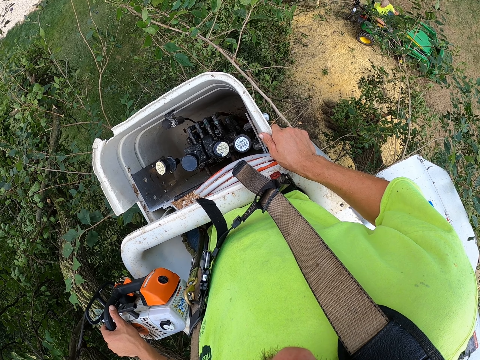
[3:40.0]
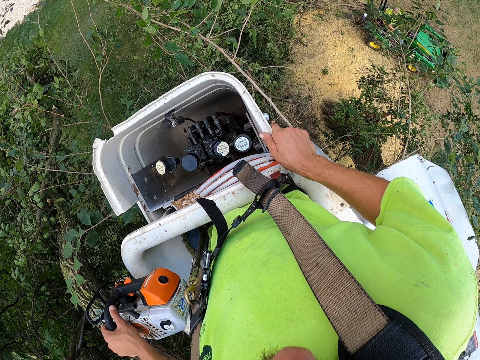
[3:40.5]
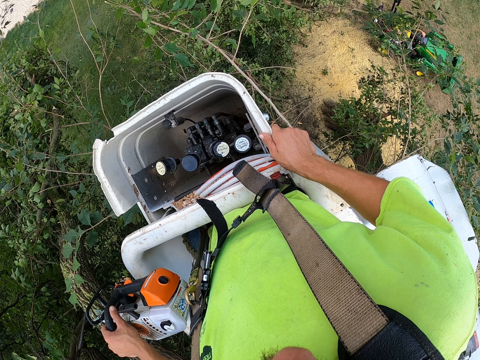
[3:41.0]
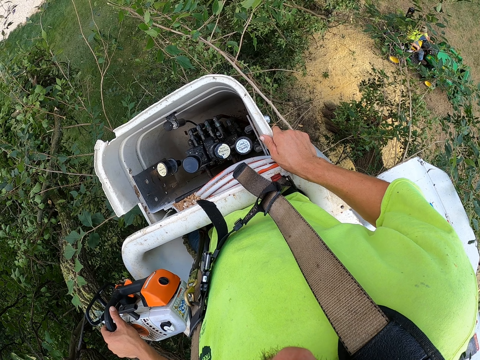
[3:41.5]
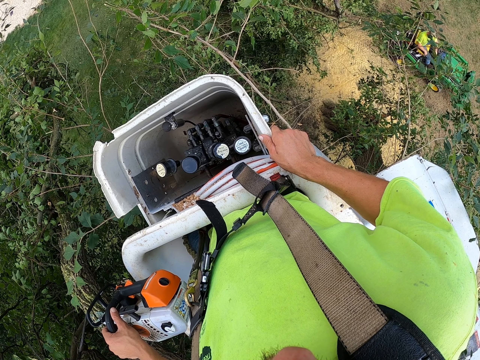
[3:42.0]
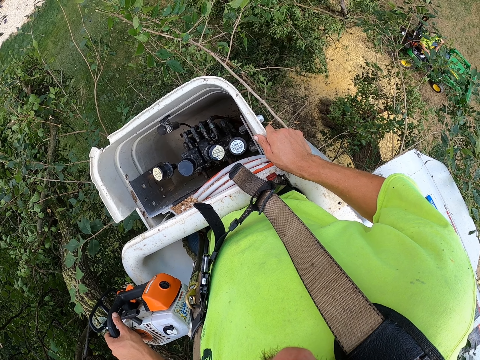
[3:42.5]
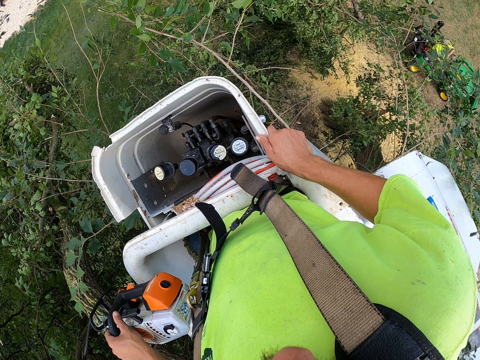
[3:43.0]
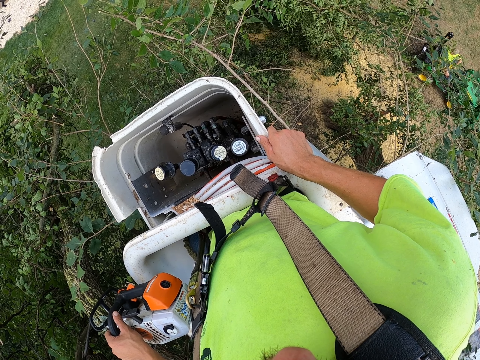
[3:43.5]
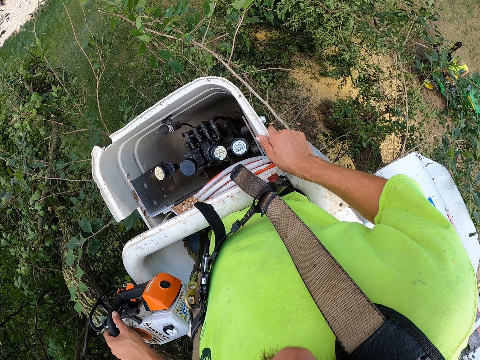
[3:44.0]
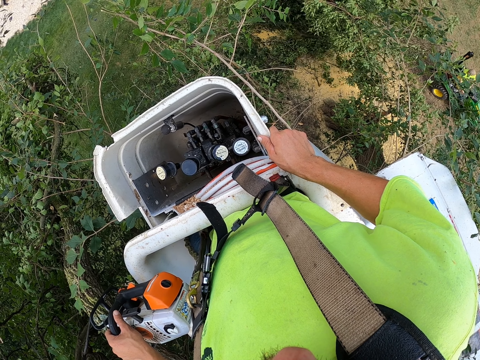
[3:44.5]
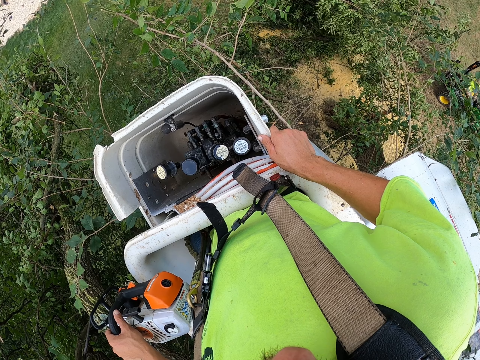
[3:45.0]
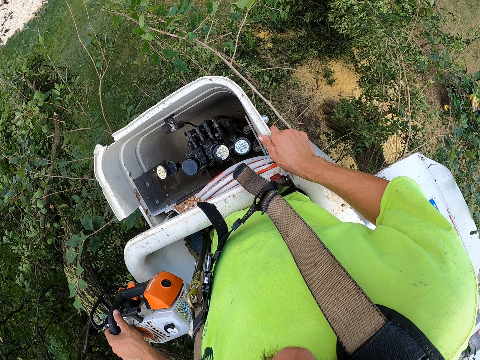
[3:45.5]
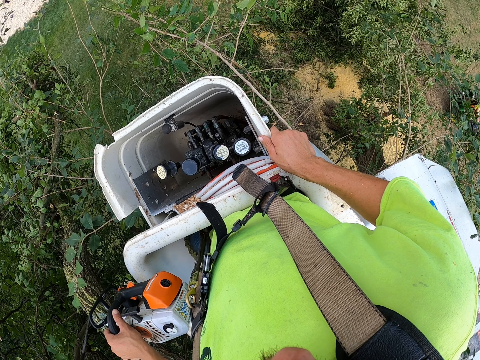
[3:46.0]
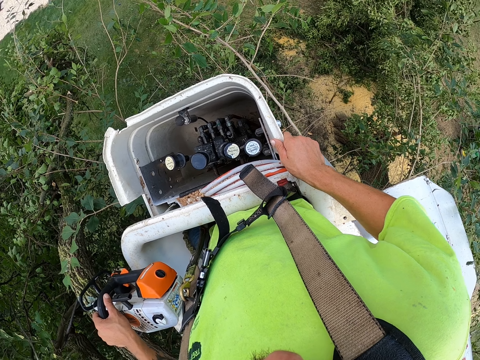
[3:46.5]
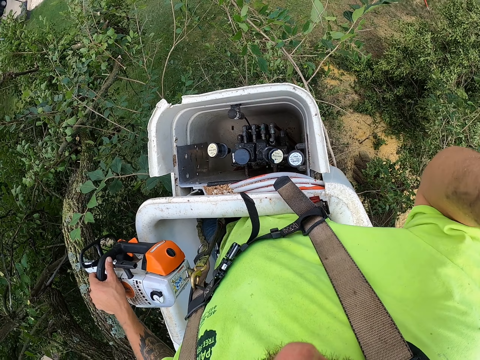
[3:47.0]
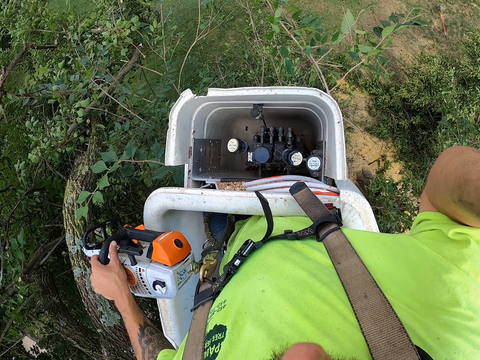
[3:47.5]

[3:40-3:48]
The camera wearer touches his head with his right hand.
